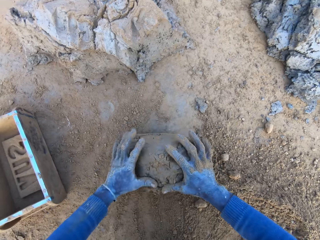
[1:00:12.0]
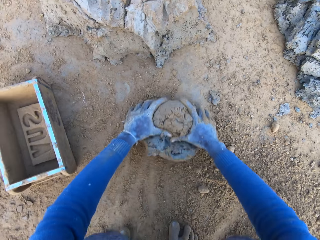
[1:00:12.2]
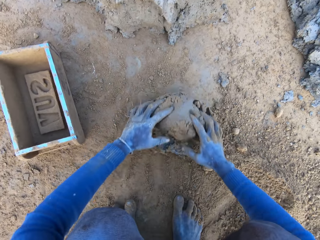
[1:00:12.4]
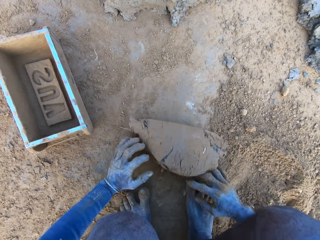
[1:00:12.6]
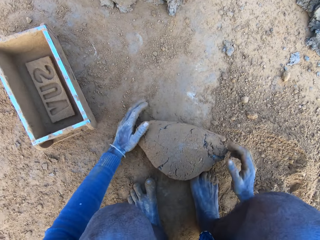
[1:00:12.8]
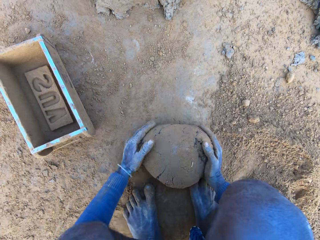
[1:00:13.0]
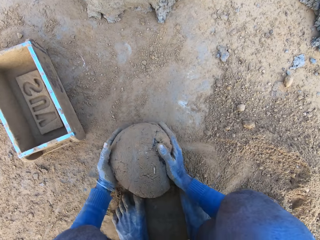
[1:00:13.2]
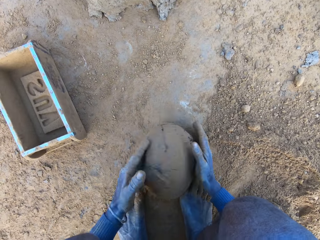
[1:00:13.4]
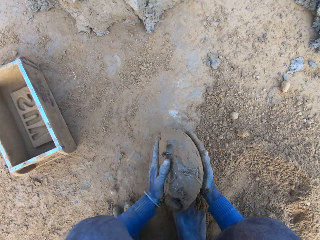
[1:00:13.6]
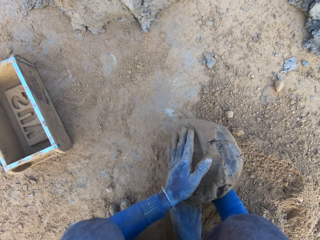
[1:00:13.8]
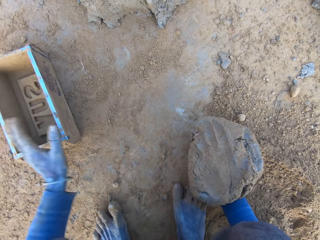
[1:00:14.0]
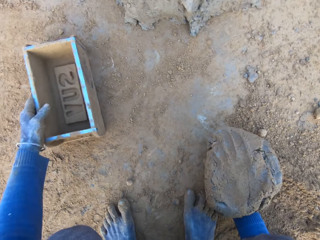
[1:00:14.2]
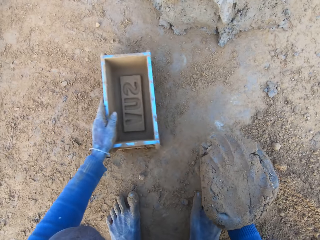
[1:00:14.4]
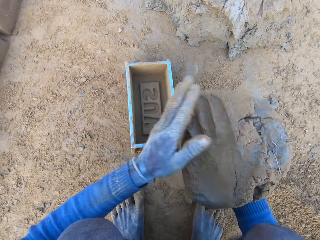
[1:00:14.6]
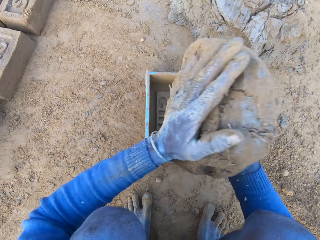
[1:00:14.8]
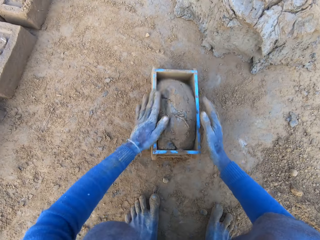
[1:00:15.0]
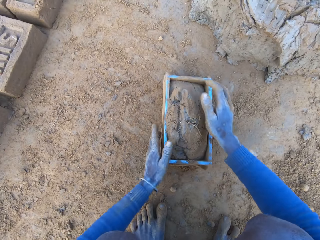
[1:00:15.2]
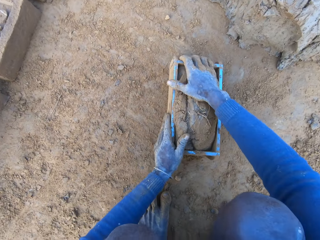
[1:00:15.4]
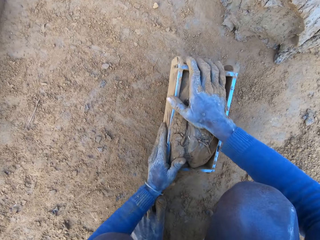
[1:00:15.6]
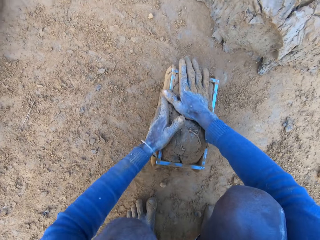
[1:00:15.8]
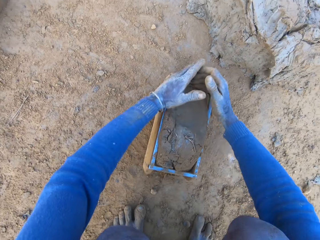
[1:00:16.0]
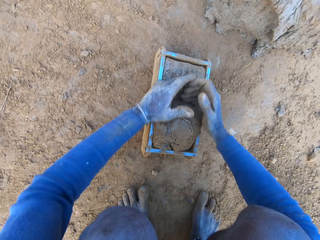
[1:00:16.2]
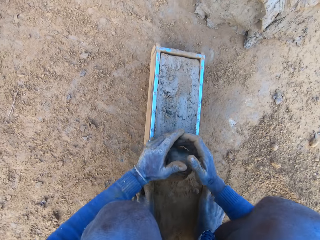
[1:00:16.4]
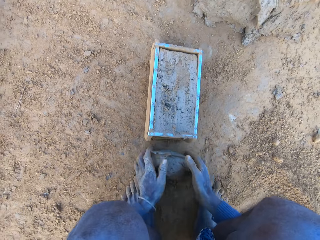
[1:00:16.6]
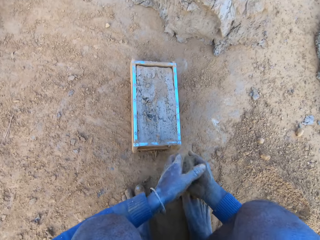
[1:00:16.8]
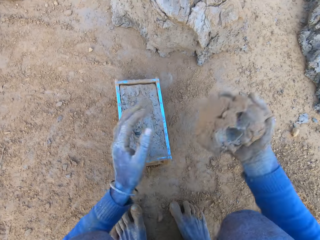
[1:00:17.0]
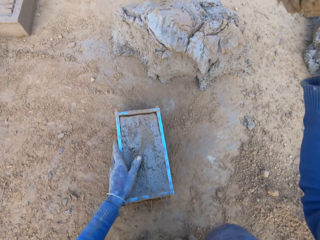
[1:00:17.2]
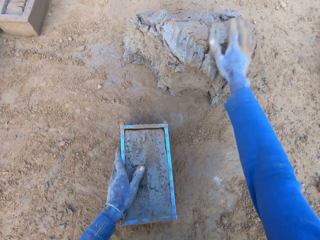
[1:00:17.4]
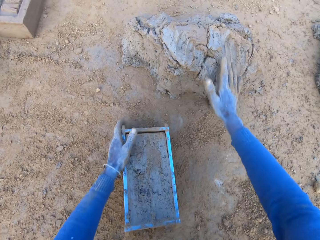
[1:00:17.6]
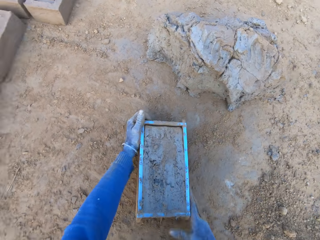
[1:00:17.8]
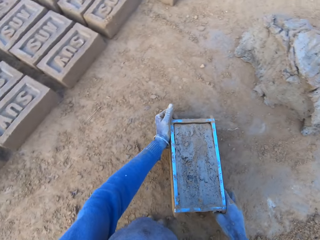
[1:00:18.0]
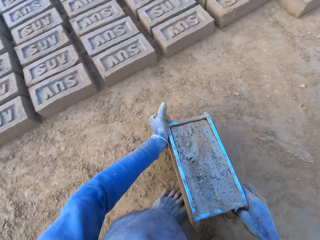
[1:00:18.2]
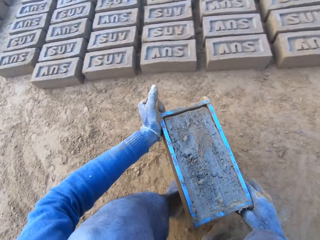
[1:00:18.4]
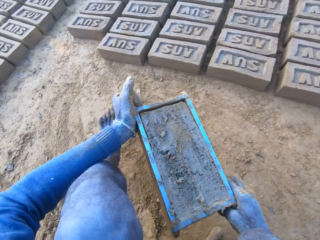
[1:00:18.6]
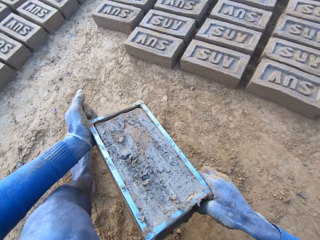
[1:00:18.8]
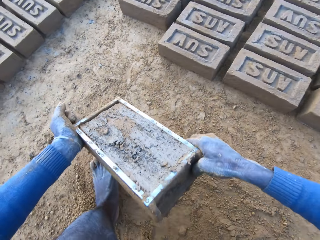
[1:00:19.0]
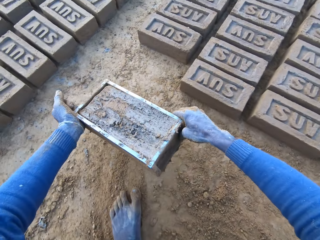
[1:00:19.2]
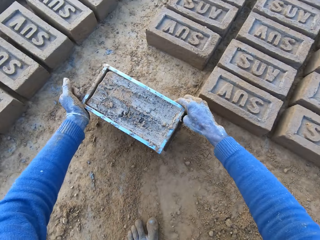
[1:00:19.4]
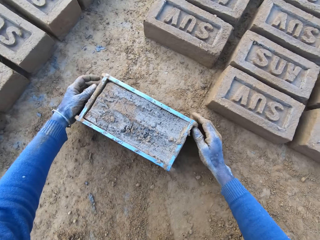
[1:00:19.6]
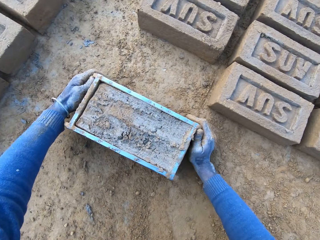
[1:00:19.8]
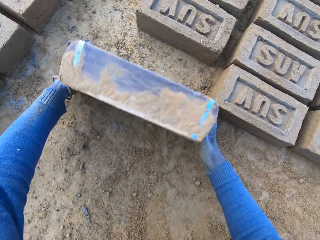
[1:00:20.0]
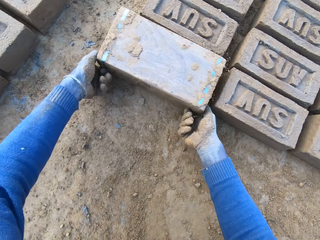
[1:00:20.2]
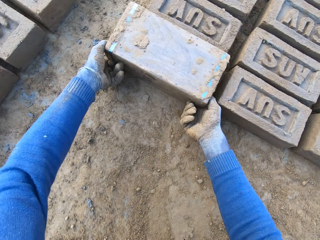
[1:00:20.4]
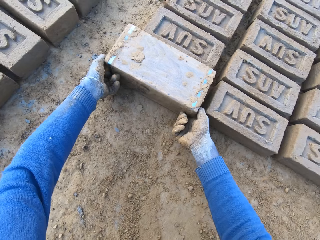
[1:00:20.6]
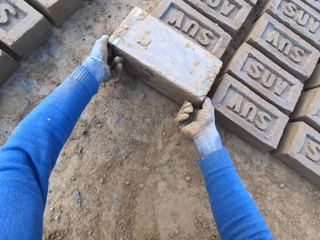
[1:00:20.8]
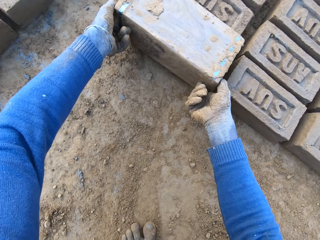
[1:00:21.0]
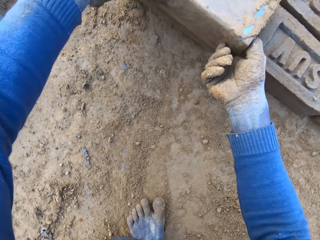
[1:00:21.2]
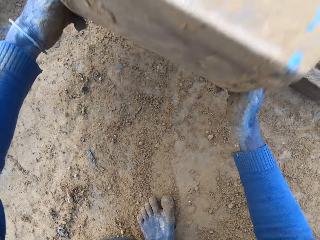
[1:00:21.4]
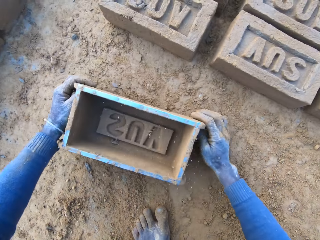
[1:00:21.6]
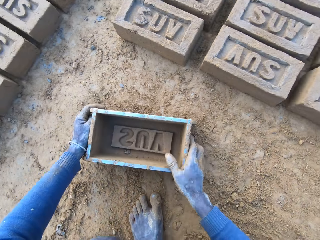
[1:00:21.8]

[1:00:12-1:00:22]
The camera wearer rolls the clay mixture or mortar on the ground. He adjusts the mortar on the ground. He lifts up the clay mixture. He adjusts the mortar on the ground again. He picks up the brick molder or mould with his left hand. He drops the clay mixture into the brick mould. He adjusts the mortar inside the brick molder. He slams the brick mould on the ground, removes excess clay mixture in the brick mould and throws the clay mixture in his hand on the clay mixture on the ground. He carries the brick molder with mortar with both hands. He lifts up the brick mould, drops the clay mixture into the brick mould, turns the brick mould and lifts up the brick mould. He pours out the brick on the ground out of the brick molder. He drops the brick mould down on the ground.

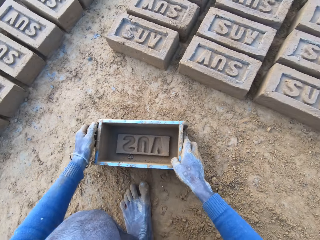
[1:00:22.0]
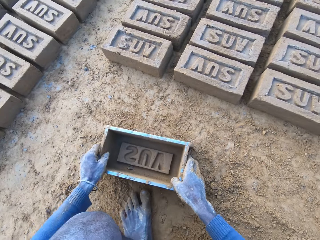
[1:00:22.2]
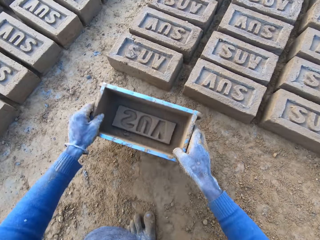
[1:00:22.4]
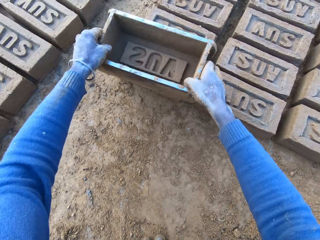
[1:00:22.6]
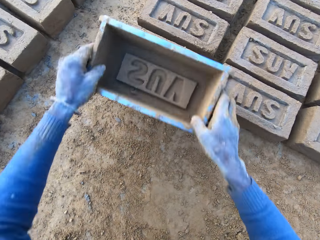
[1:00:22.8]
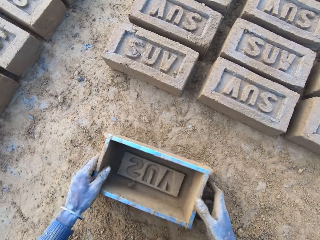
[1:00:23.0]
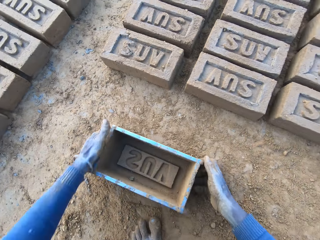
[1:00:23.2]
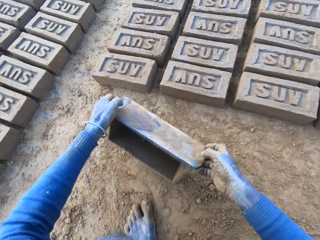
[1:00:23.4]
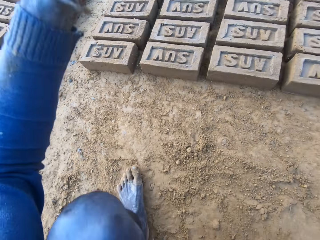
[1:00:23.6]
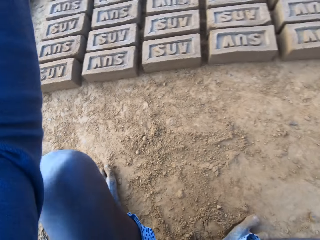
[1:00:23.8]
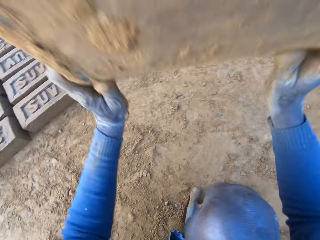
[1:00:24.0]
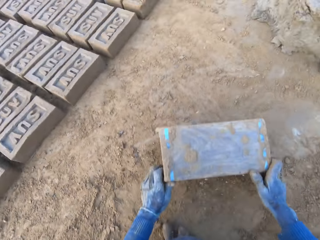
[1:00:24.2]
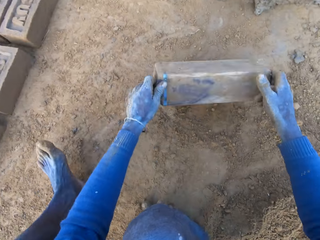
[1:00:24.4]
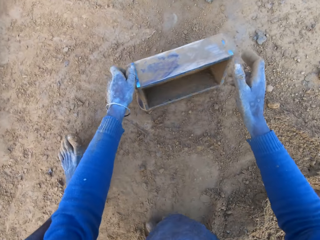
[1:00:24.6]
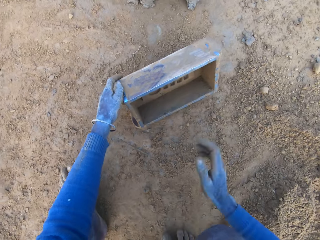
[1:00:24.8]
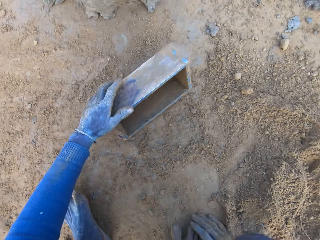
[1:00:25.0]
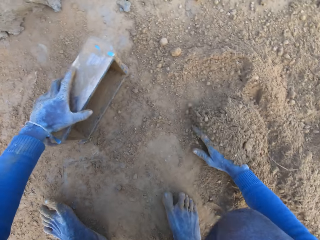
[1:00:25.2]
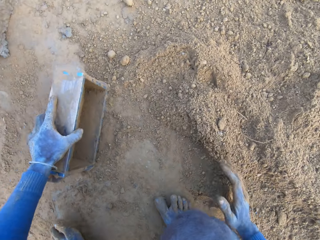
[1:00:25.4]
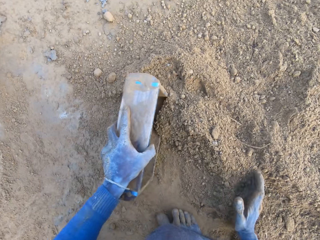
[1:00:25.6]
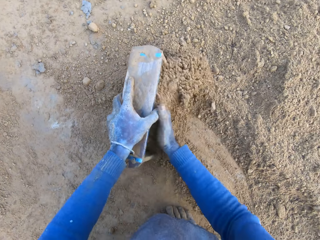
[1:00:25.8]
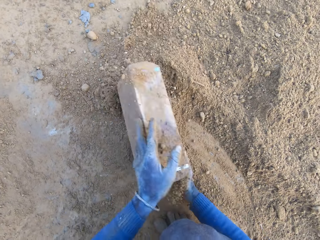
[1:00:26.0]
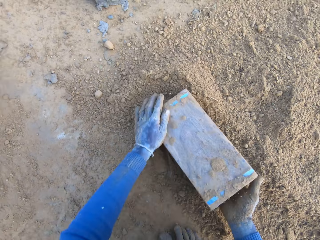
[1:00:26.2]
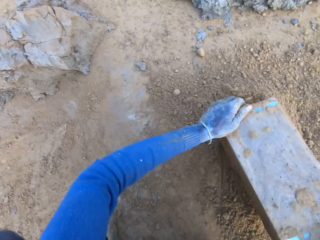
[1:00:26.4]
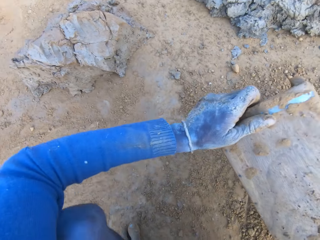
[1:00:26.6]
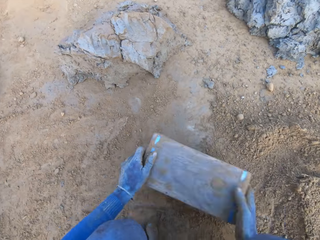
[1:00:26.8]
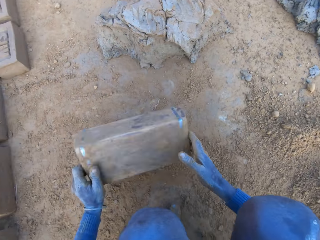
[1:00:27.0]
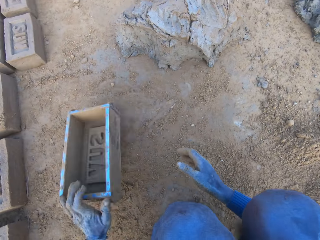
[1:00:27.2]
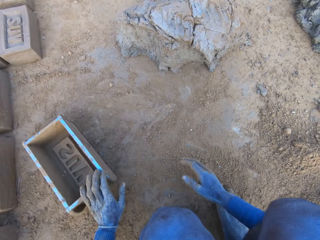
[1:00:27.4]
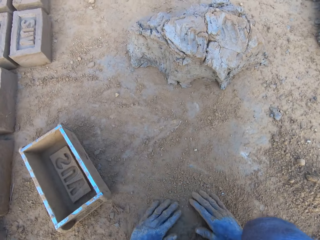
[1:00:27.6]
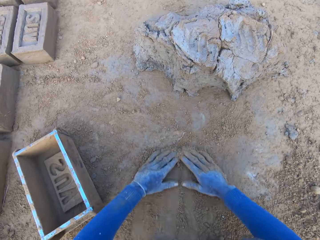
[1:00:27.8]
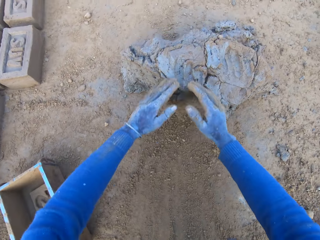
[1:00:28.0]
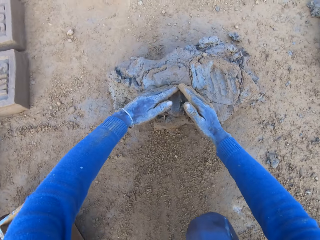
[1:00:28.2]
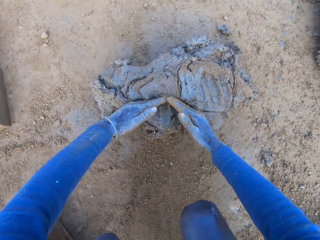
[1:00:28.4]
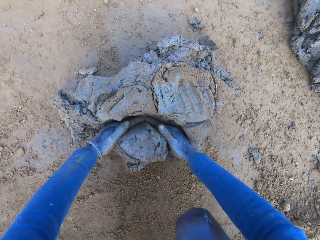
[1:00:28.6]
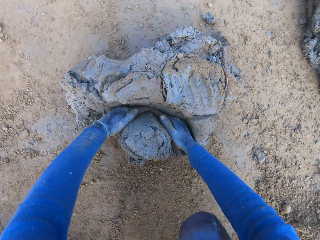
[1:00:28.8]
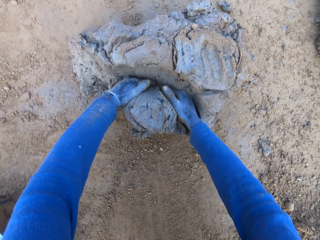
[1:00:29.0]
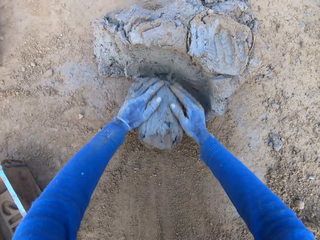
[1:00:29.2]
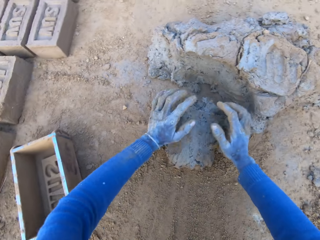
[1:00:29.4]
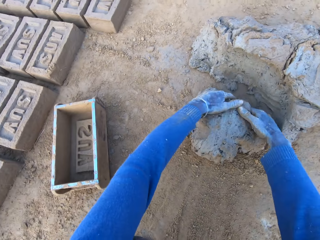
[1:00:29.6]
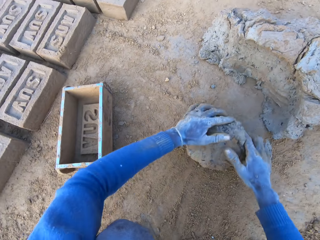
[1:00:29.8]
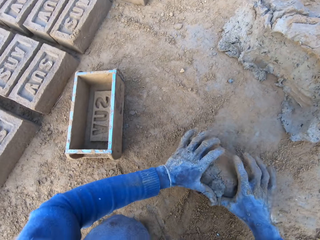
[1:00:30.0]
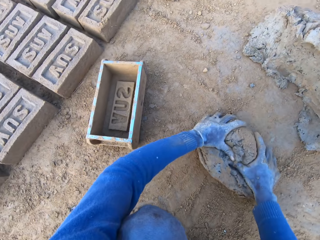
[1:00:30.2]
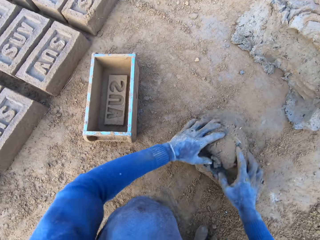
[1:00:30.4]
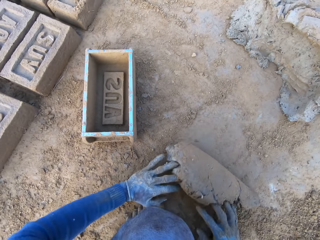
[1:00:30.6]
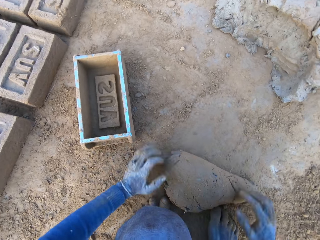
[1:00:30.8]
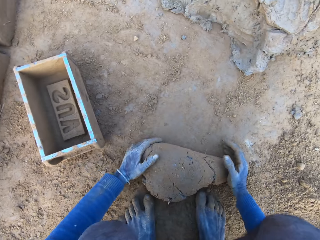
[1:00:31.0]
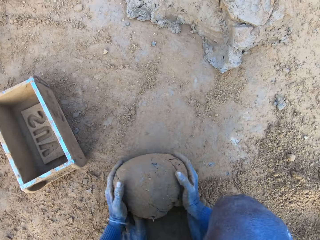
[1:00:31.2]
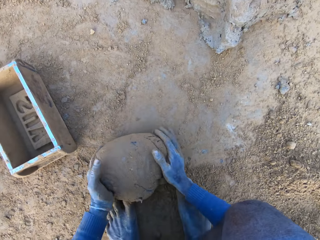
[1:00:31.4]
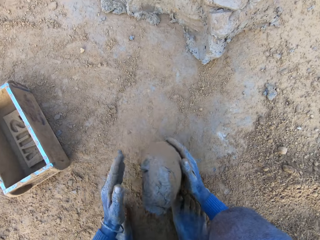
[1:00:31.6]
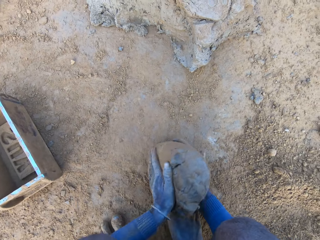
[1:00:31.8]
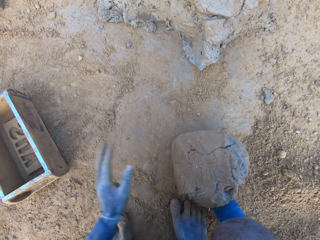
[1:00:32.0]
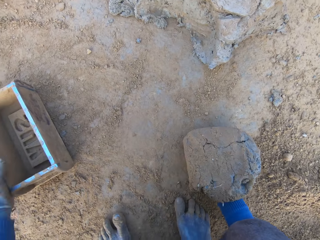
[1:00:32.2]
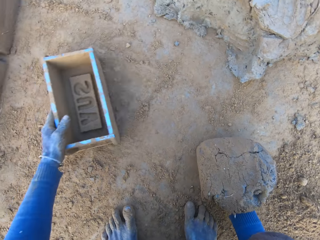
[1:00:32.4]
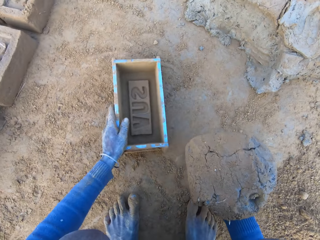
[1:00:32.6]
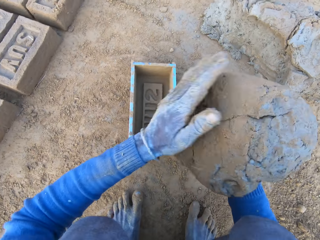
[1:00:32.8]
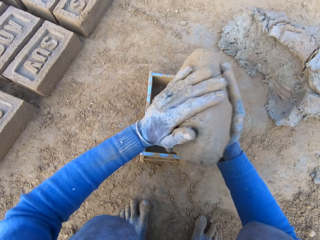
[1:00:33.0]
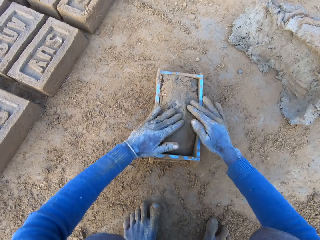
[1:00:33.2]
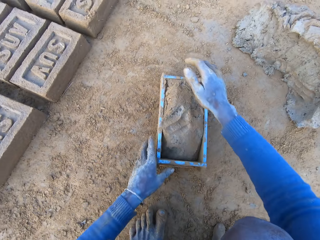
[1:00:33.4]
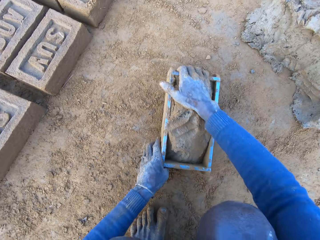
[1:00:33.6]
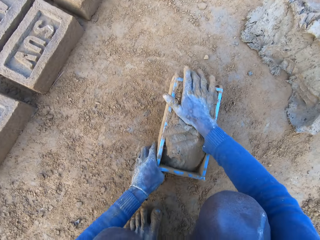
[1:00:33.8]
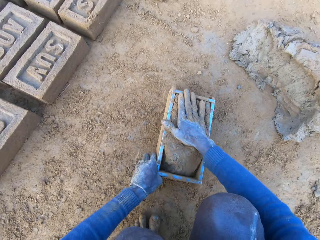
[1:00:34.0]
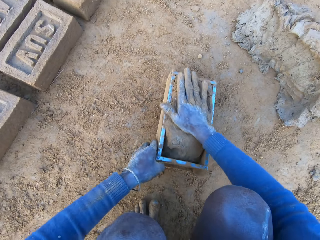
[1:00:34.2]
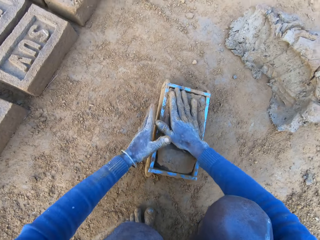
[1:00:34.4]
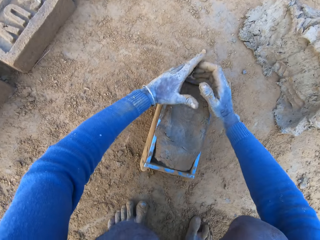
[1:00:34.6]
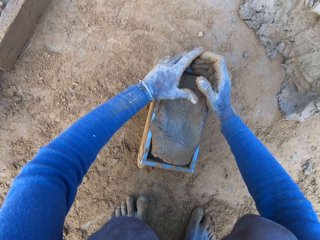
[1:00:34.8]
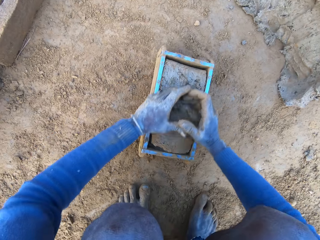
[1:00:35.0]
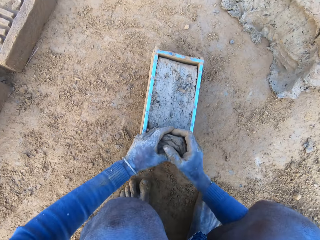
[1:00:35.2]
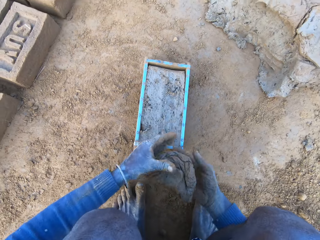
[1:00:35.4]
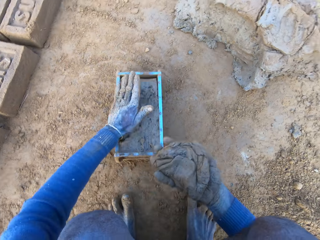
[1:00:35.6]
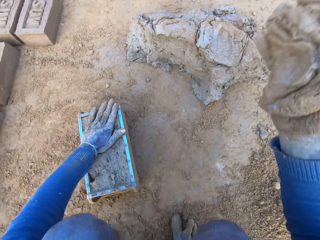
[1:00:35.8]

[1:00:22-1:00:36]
The camera wearer taps the brick with a brick mould or molder. He adjusts the brick on the ground with the brick molder. He slams the brick mould on the ground and collects sand into the brick mould. He packs the sand with the brick molder and pours out the sand in the brick molder. He taps the brick mould on the ground. He throws the brick molder on one side with his hands. He rubs his hands on the ground. He collects clay mixture or mortar with his hands. He rolls the clay mixture on the ground. He adjusts the mortar on the ground and packs the mortar on the ground with his hands. He picks up the brick molder with his left hand. He drops the clay mixture into the brick mould and slams the brick mould on the ground. He adjusts the mortar inside the brick molder. He removes excess clay mixture in the brick mould.
